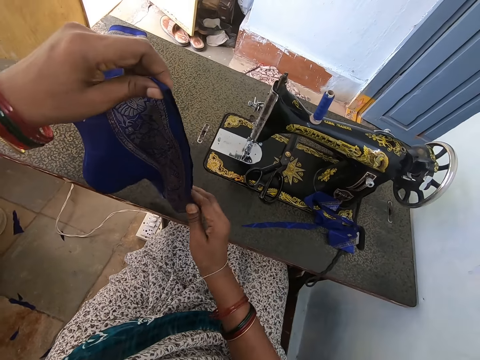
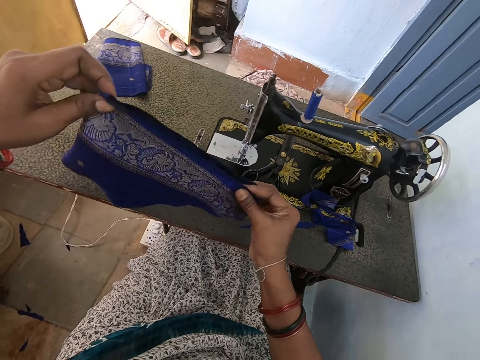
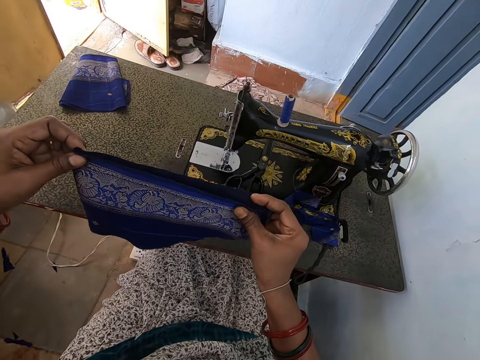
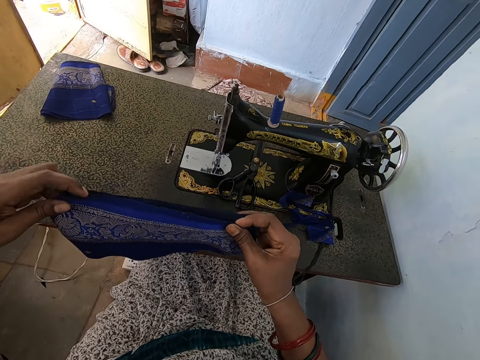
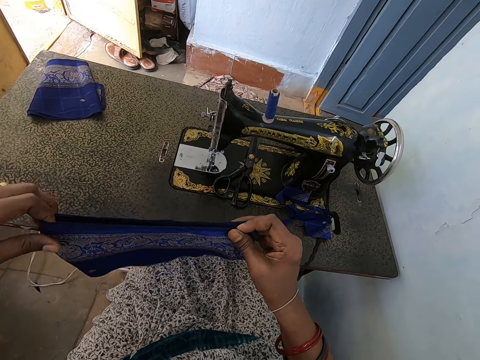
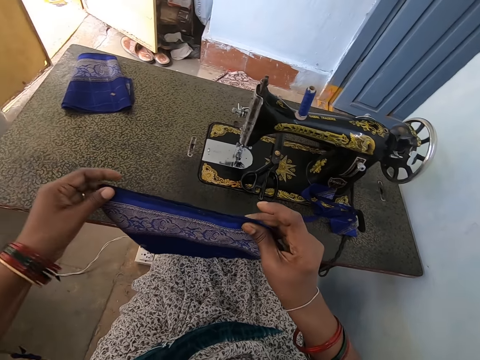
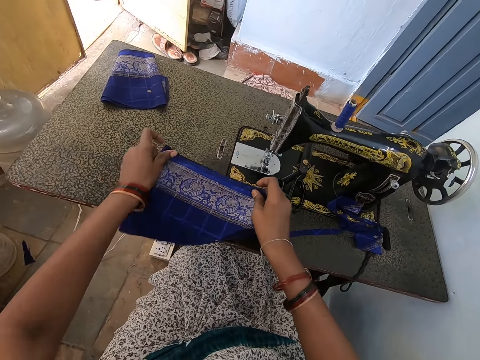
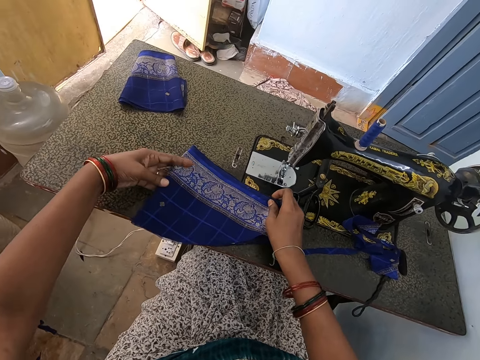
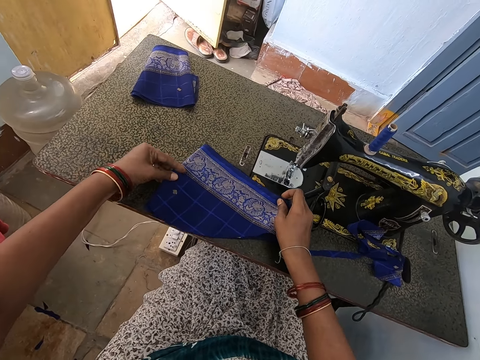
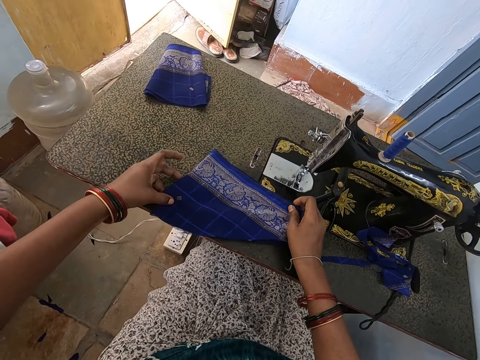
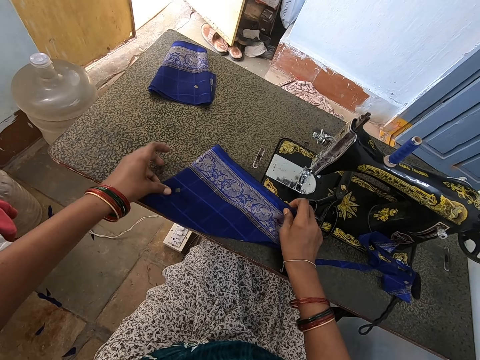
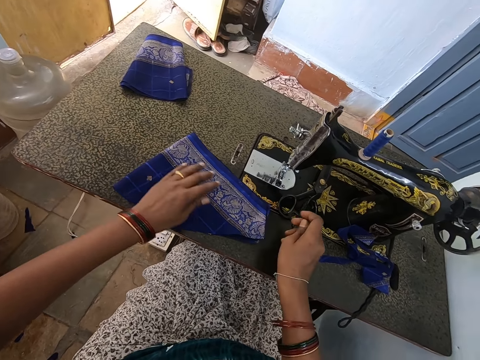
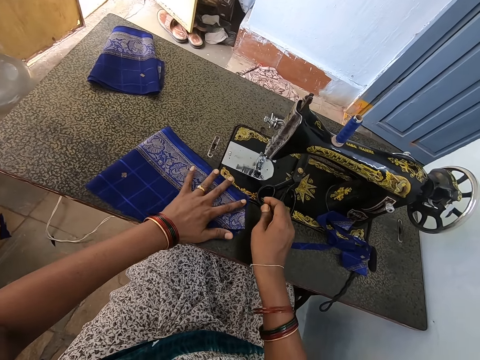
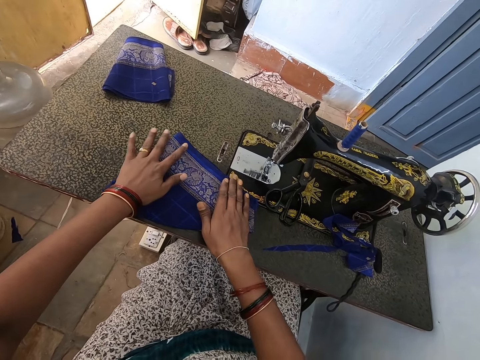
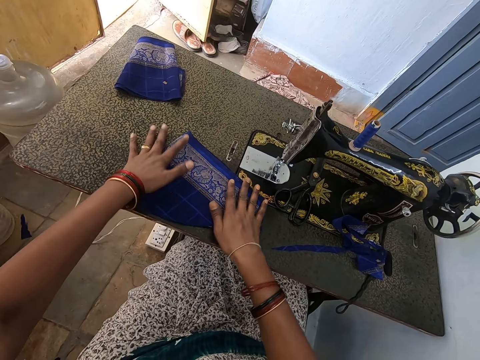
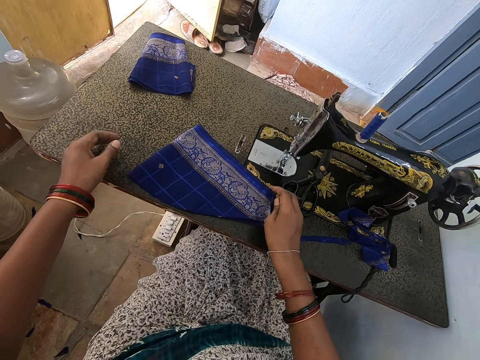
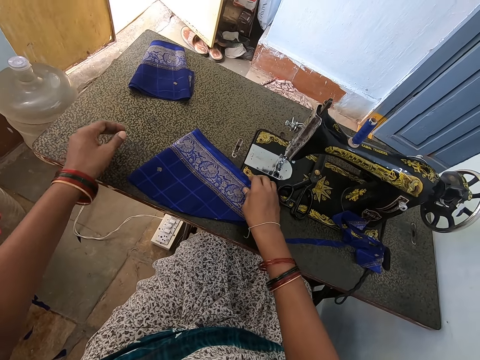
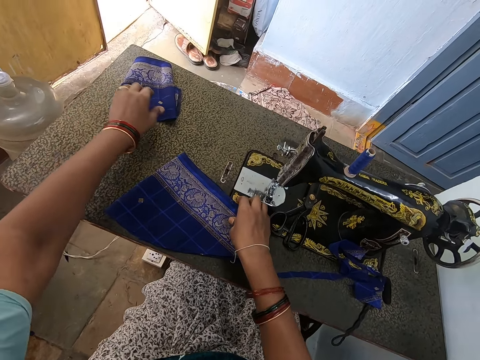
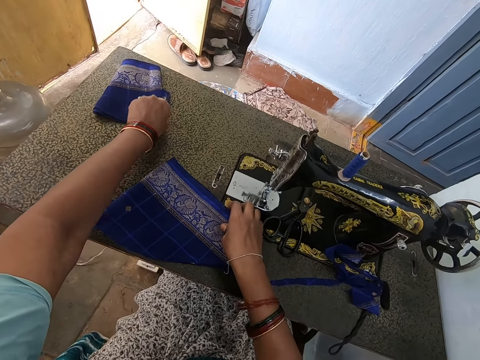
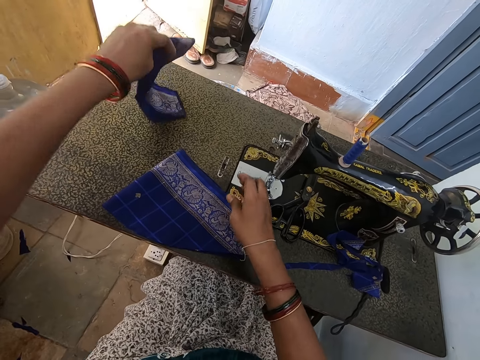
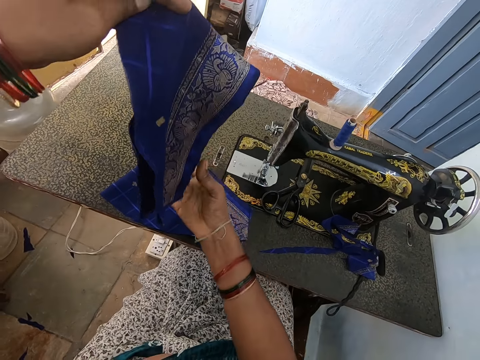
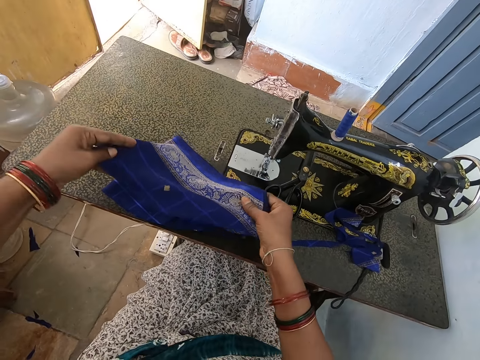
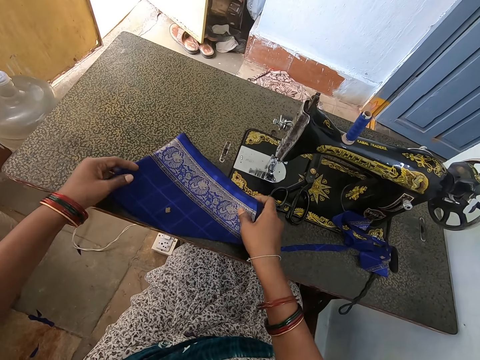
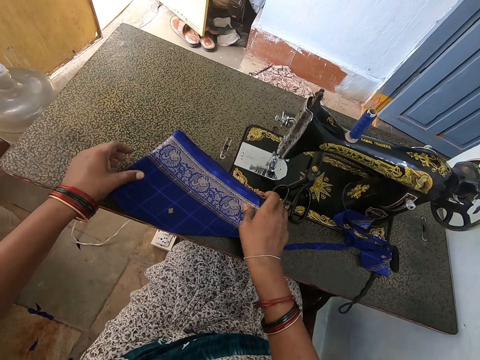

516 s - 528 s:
The camera wearer lifts the cloth. She looks at the cloth. She places the cloth on the table. She stretches the fabric on the surface. She removes her left hand. She picks up the cloth from the table. She places the cloth on another cloth. She joins the pieces of fabric together.

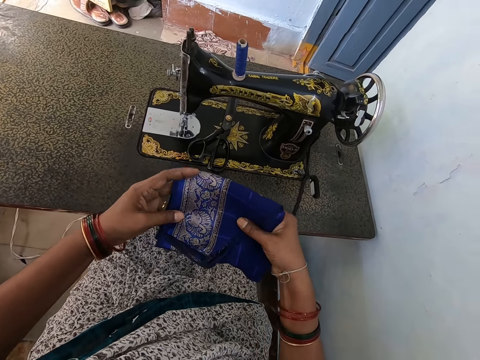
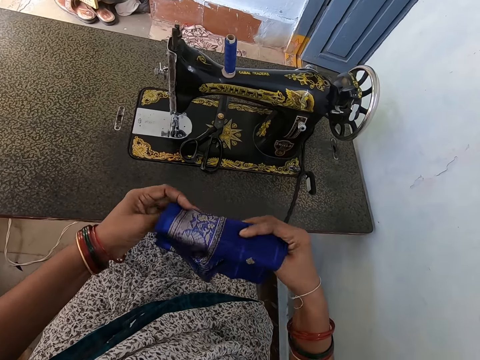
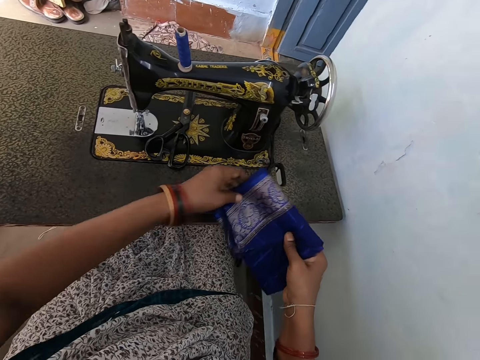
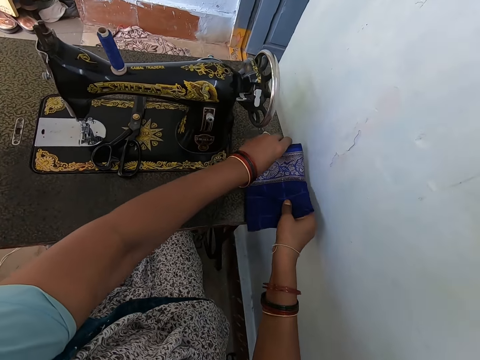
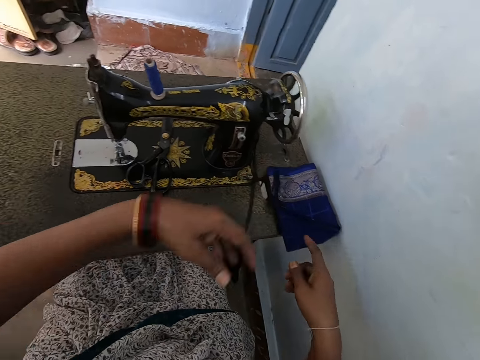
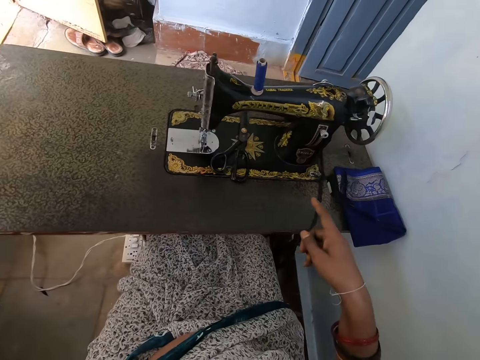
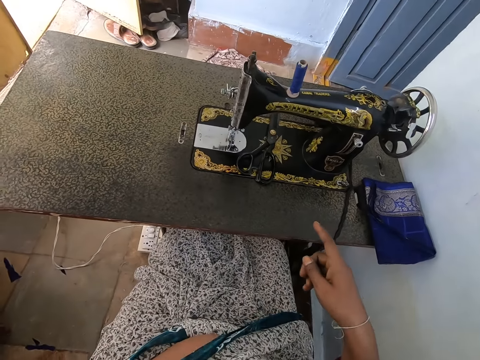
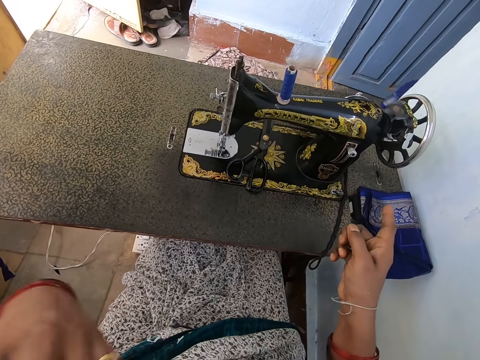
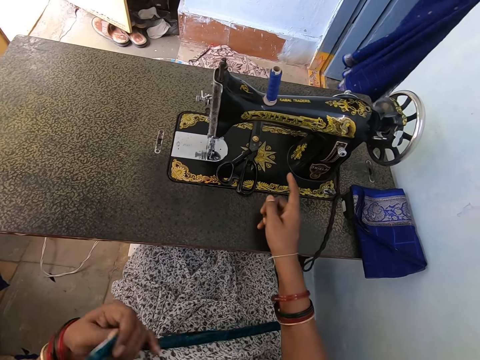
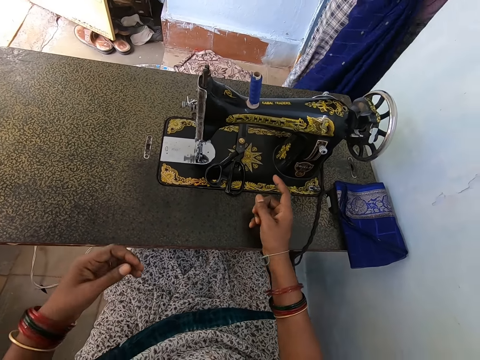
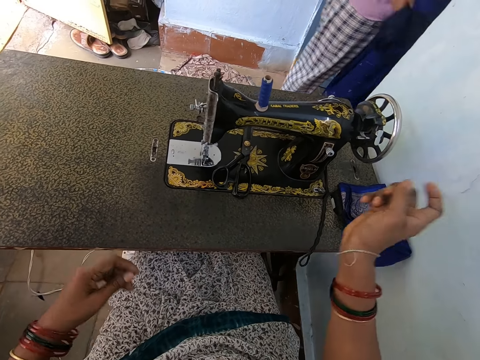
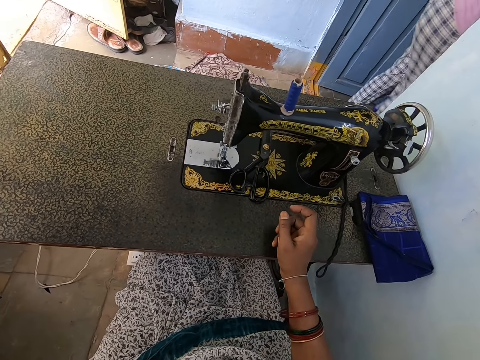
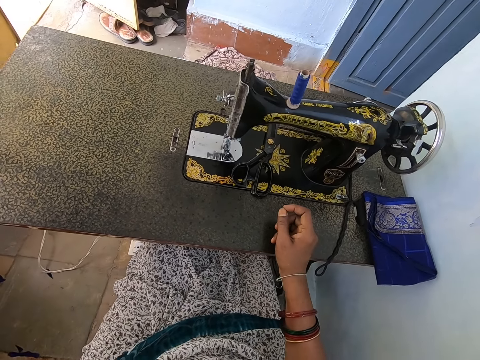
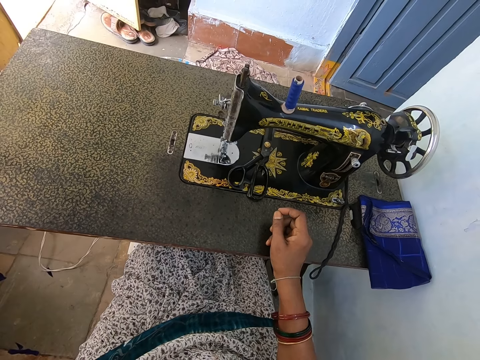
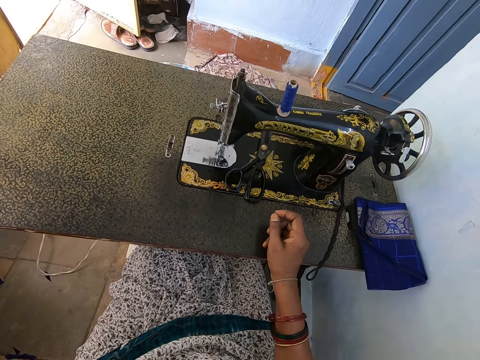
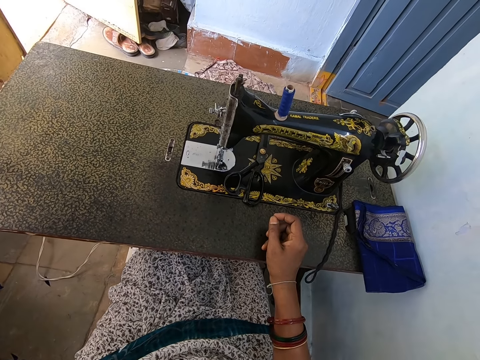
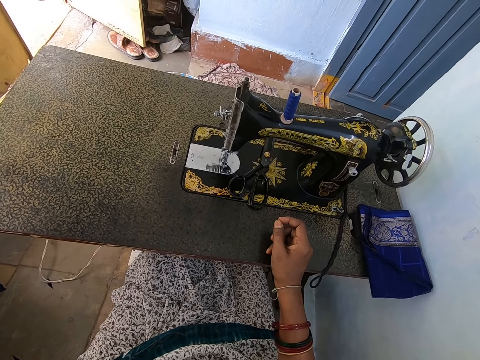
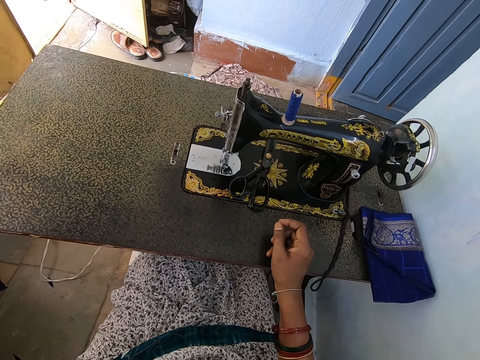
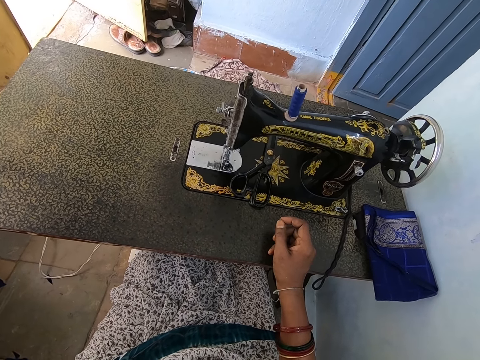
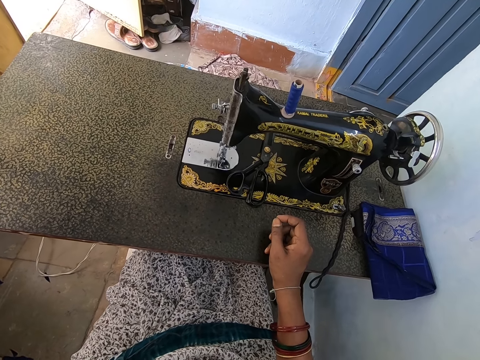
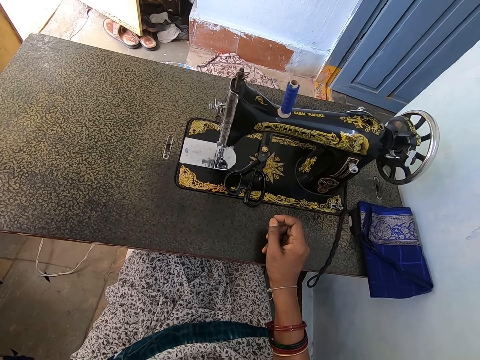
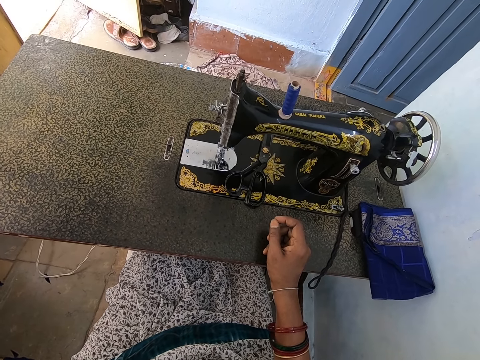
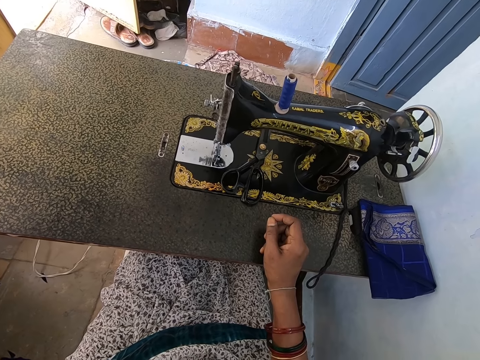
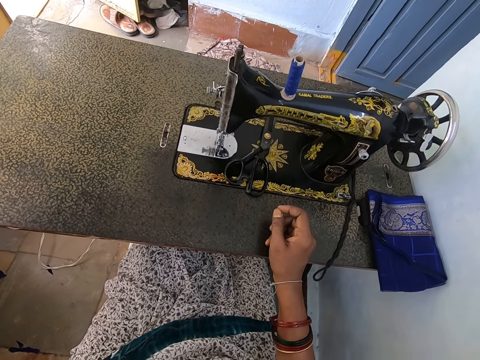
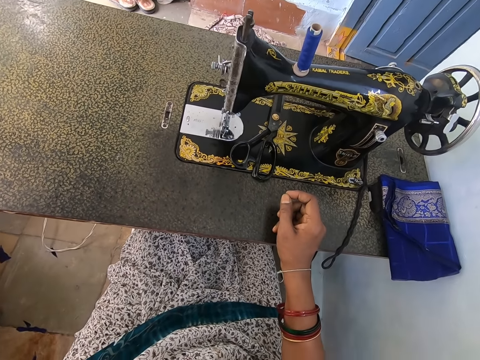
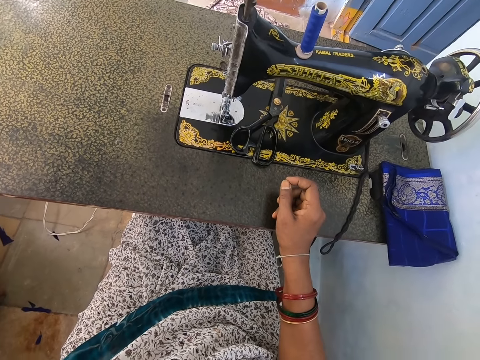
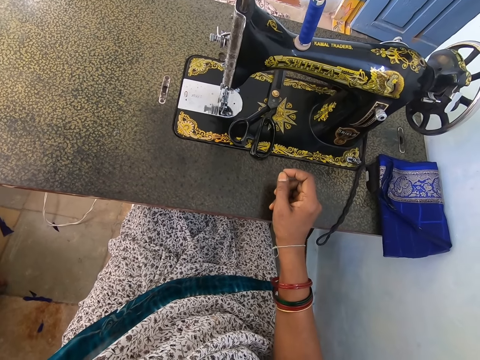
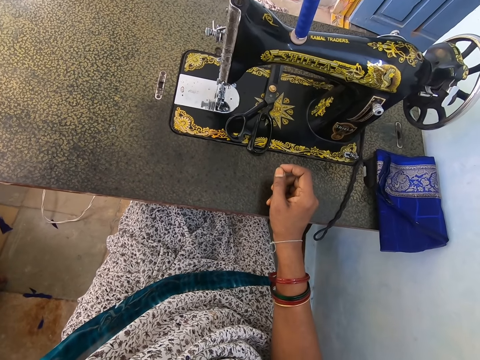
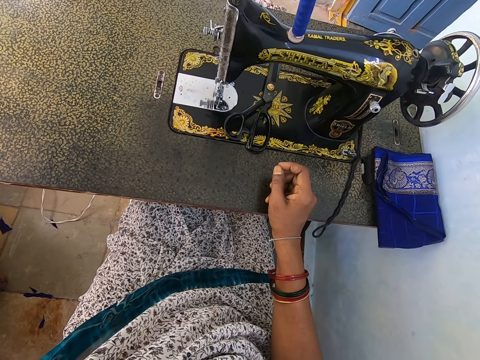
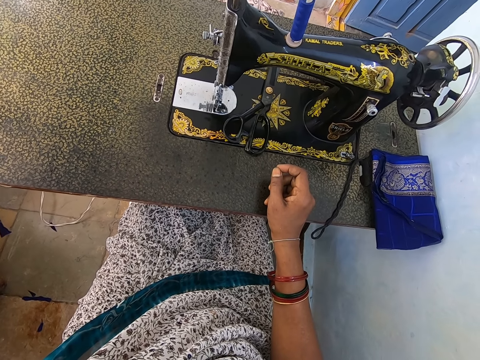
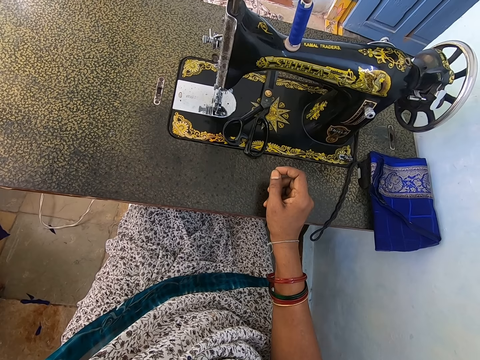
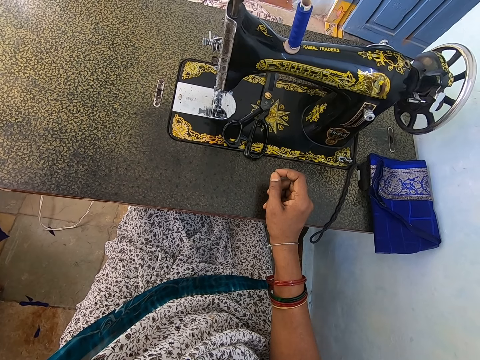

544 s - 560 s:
The camera wearer folds the clothes. She puts the piece of fabric on the side, on the table. She removes both hands. She points at the sewing machine. She uses gestures with her right hand. She places her right hand on the sewing machine. She stares.
